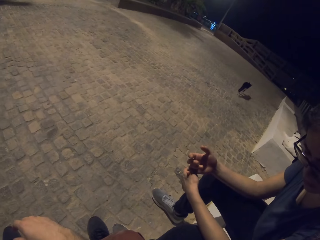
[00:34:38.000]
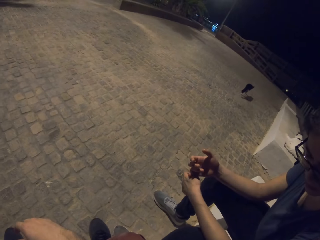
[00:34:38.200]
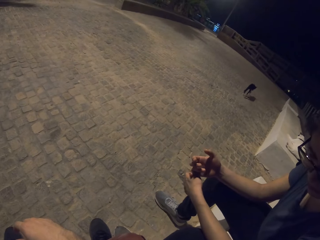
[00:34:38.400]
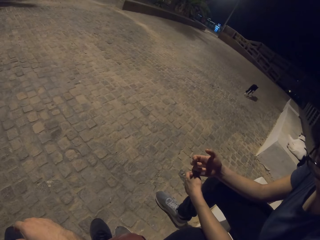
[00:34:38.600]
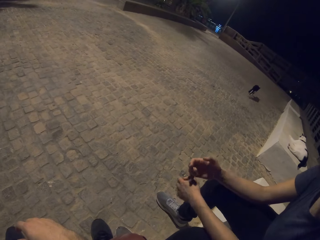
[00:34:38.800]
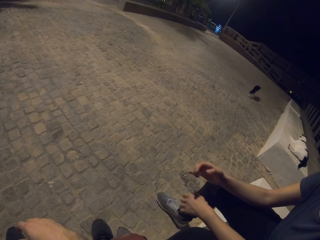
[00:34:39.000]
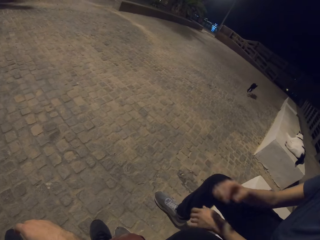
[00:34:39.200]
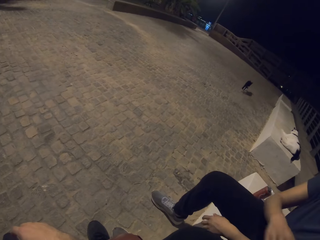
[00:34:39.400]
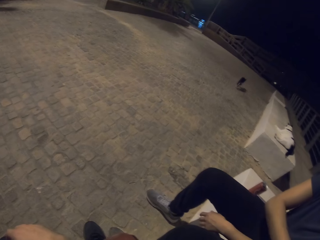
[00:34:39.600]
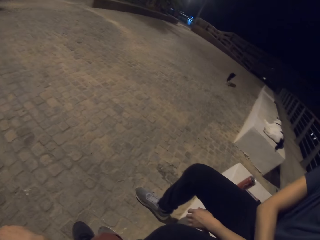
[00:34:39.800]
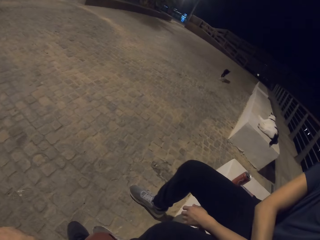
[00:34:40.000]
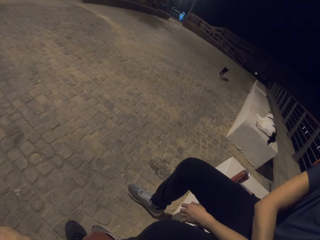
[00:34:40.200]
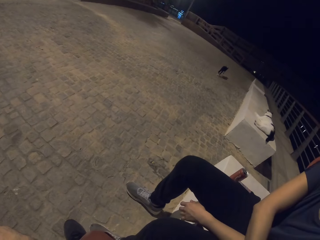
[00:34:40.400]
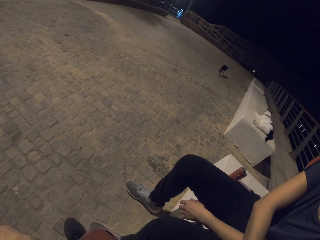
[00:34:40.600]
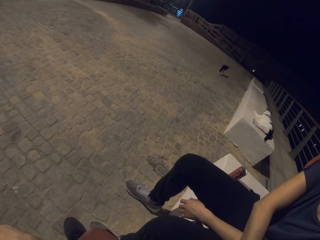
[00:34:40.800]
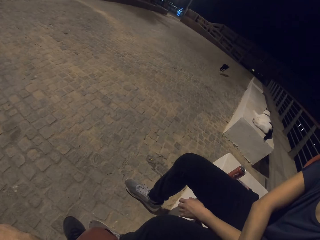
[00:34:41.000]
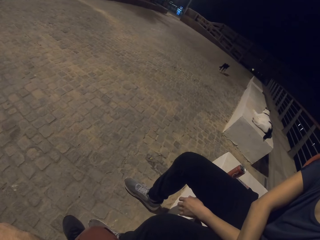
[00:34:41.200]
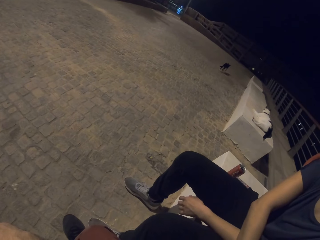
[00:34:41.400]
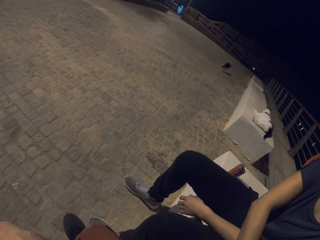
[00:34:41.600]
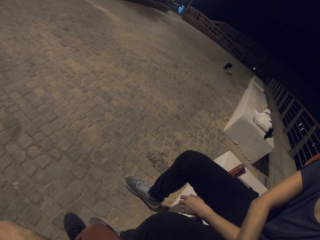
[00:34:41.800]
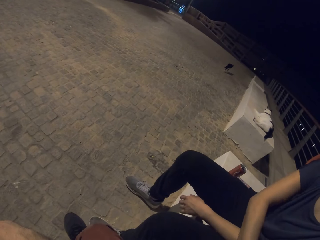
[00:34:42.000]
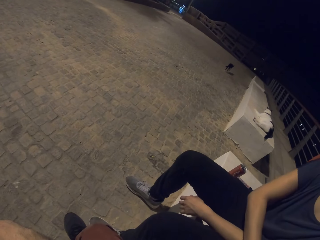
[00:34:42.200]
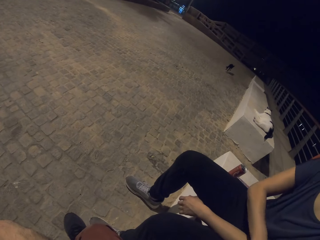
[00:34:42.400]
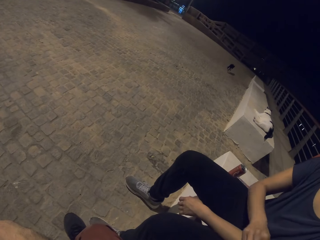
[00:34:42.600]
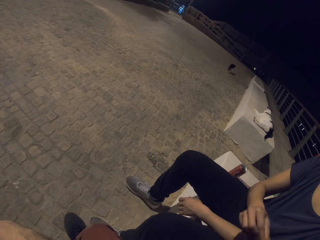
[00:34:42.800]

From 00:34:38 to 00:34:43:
A lady picks up something.

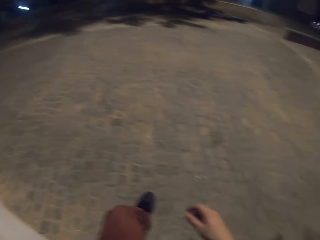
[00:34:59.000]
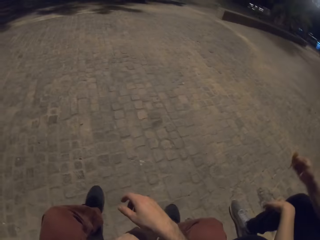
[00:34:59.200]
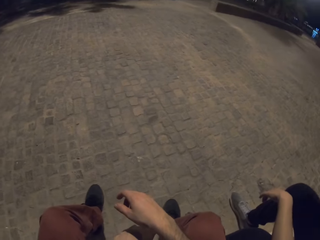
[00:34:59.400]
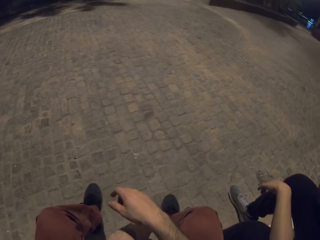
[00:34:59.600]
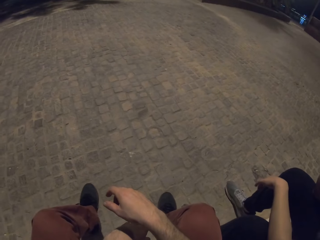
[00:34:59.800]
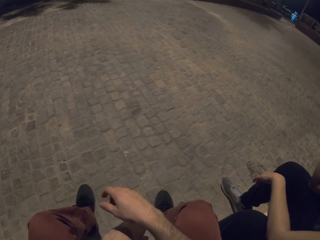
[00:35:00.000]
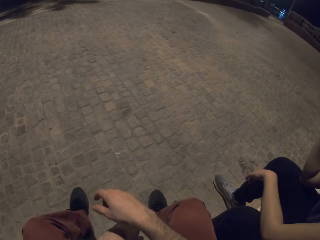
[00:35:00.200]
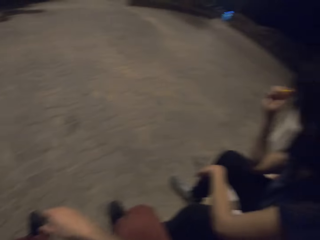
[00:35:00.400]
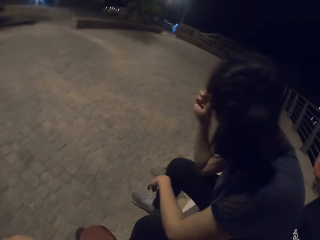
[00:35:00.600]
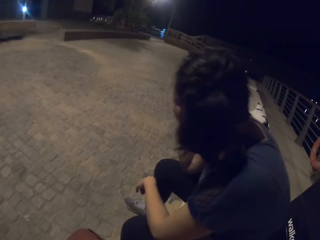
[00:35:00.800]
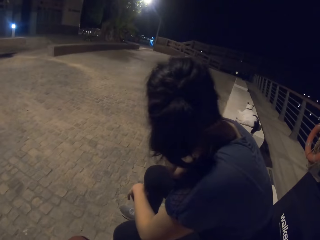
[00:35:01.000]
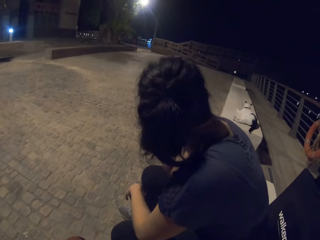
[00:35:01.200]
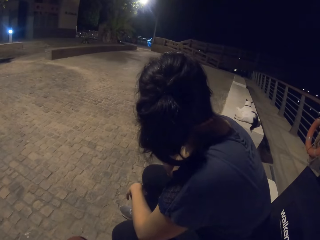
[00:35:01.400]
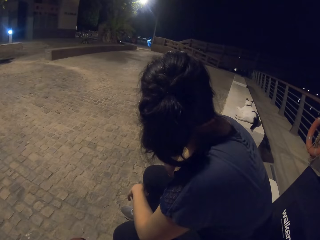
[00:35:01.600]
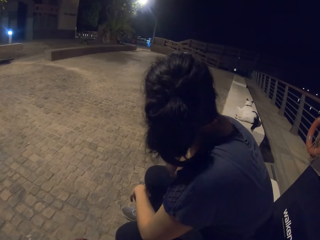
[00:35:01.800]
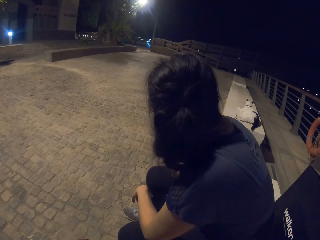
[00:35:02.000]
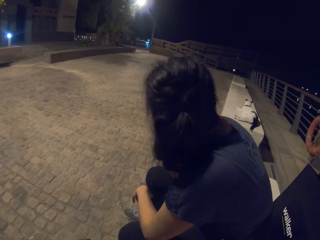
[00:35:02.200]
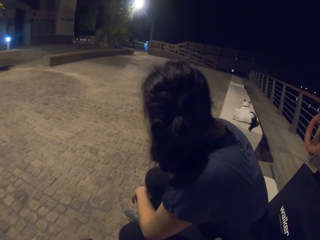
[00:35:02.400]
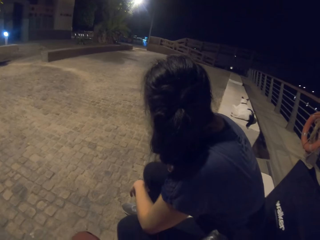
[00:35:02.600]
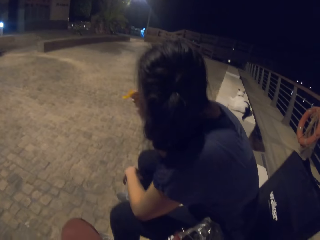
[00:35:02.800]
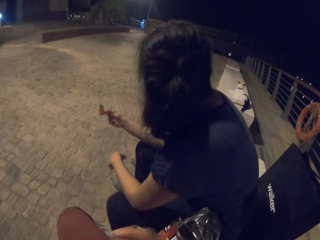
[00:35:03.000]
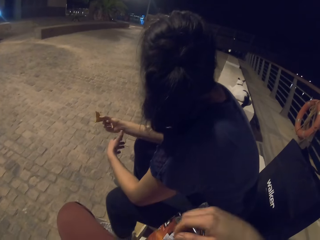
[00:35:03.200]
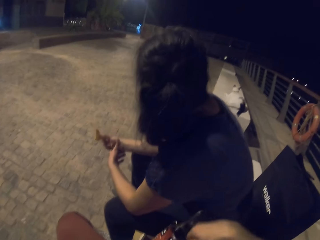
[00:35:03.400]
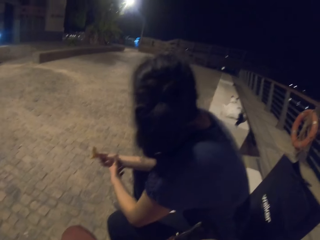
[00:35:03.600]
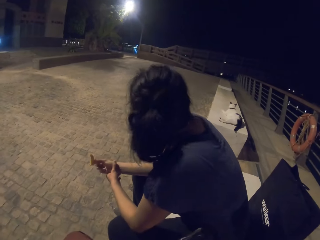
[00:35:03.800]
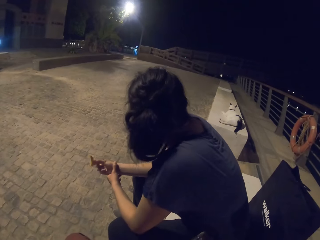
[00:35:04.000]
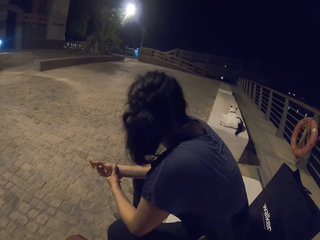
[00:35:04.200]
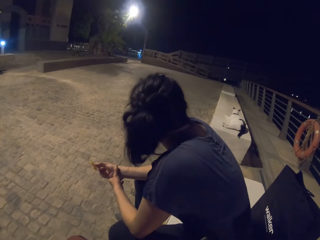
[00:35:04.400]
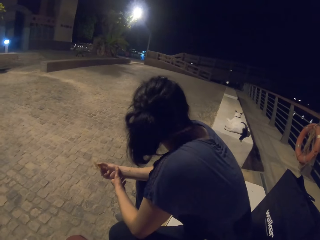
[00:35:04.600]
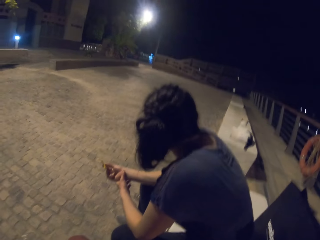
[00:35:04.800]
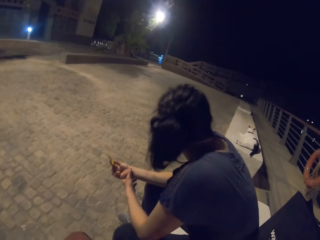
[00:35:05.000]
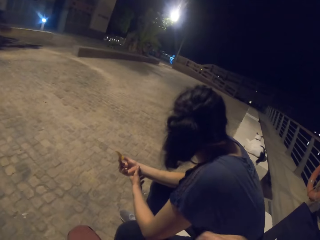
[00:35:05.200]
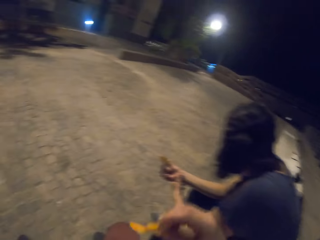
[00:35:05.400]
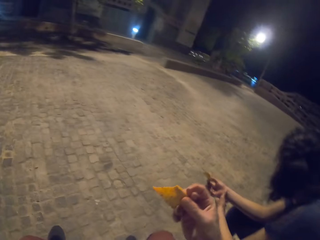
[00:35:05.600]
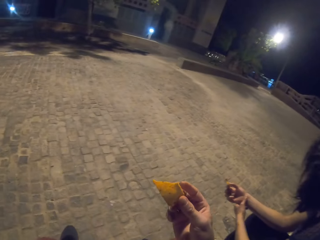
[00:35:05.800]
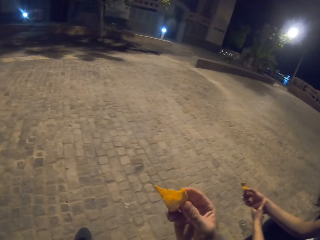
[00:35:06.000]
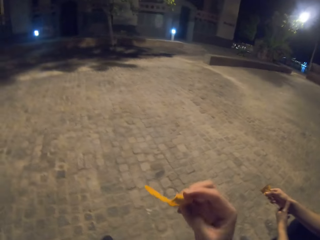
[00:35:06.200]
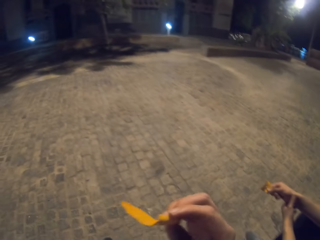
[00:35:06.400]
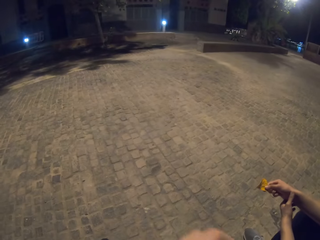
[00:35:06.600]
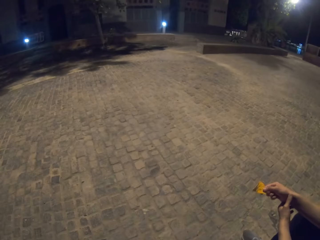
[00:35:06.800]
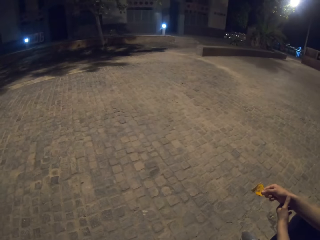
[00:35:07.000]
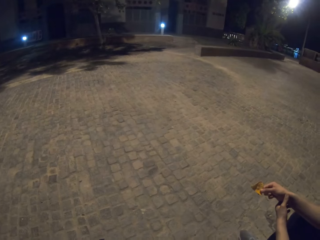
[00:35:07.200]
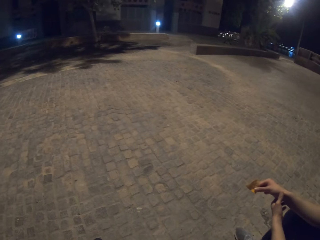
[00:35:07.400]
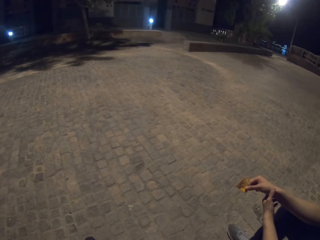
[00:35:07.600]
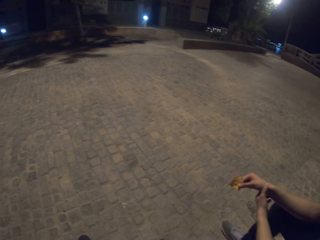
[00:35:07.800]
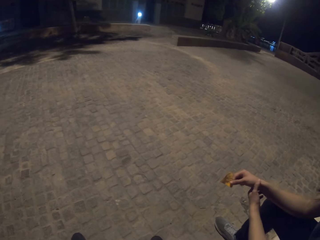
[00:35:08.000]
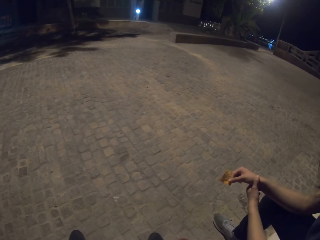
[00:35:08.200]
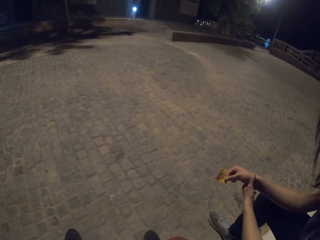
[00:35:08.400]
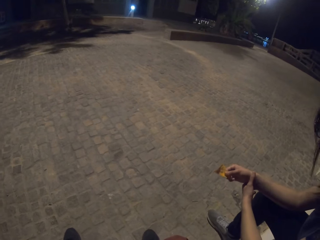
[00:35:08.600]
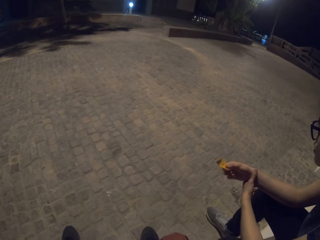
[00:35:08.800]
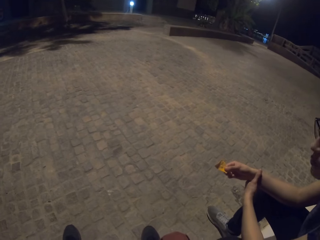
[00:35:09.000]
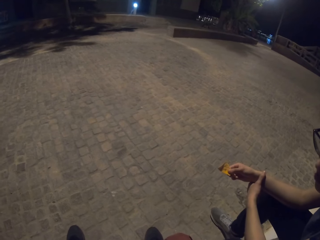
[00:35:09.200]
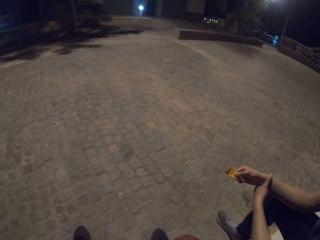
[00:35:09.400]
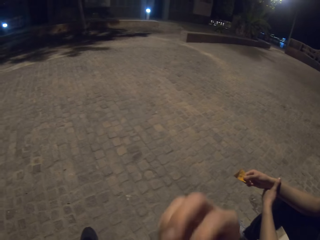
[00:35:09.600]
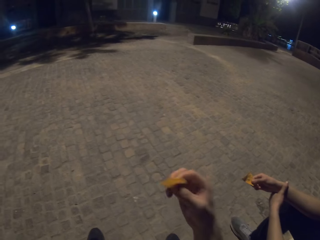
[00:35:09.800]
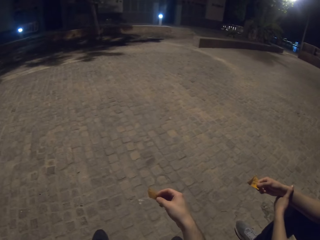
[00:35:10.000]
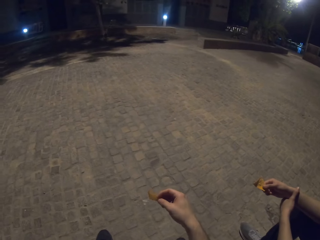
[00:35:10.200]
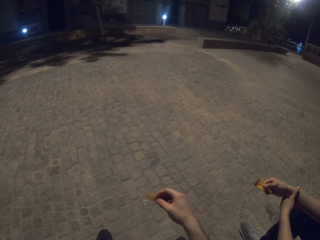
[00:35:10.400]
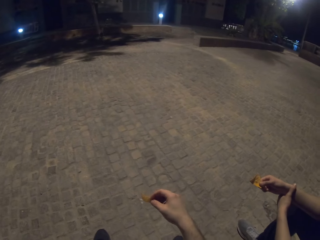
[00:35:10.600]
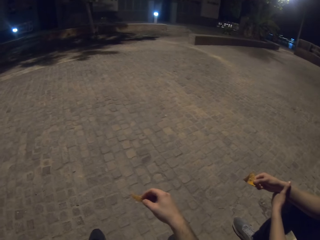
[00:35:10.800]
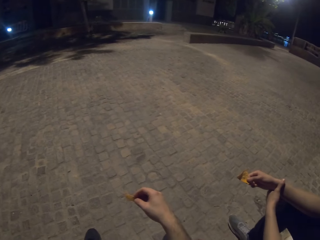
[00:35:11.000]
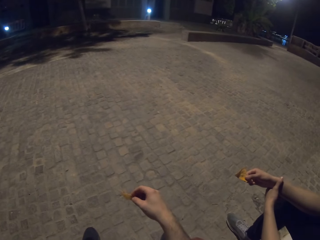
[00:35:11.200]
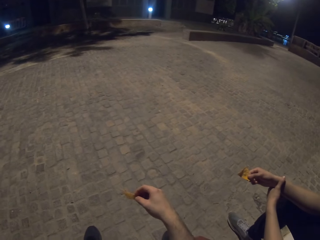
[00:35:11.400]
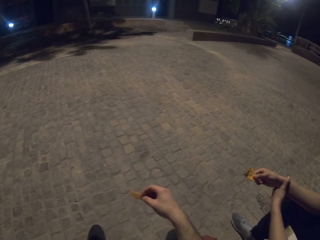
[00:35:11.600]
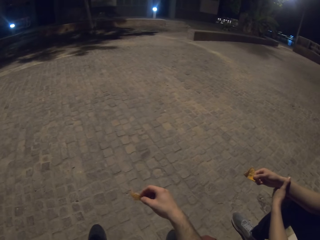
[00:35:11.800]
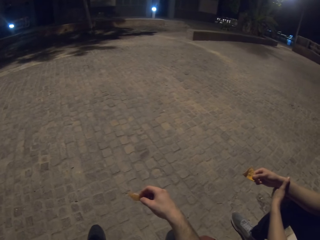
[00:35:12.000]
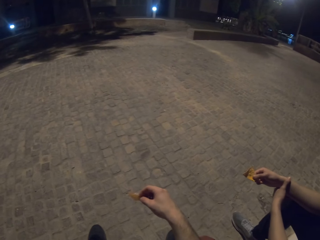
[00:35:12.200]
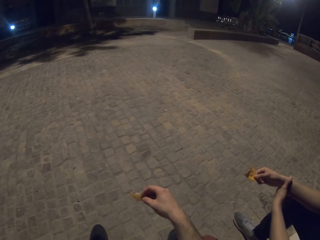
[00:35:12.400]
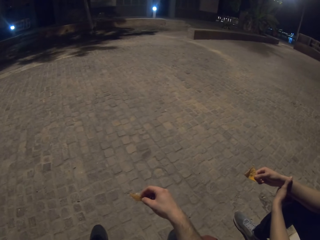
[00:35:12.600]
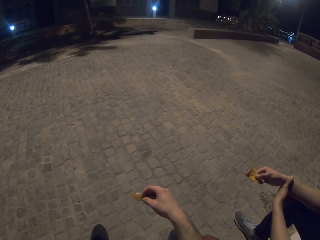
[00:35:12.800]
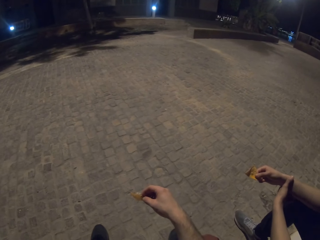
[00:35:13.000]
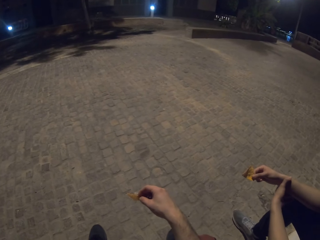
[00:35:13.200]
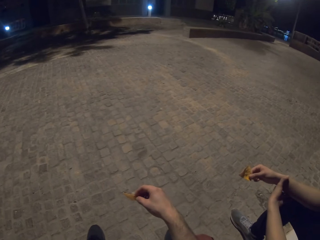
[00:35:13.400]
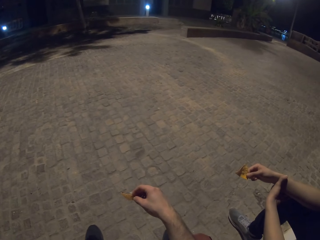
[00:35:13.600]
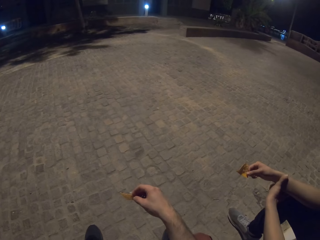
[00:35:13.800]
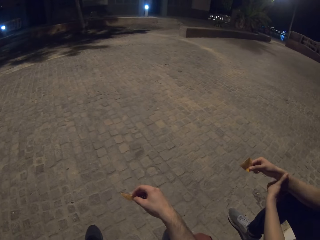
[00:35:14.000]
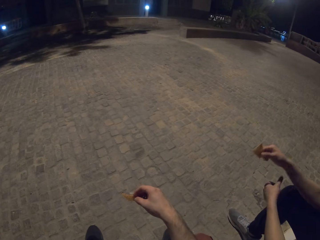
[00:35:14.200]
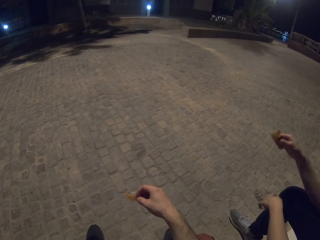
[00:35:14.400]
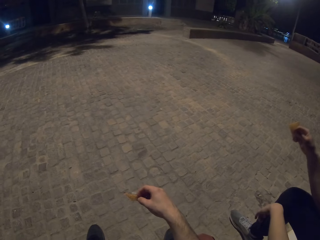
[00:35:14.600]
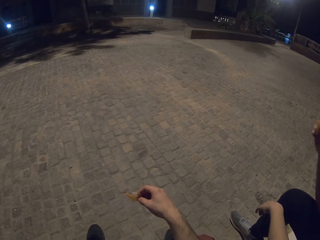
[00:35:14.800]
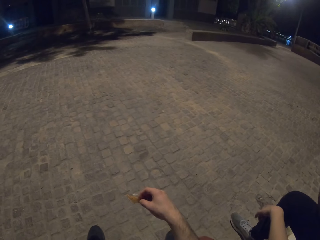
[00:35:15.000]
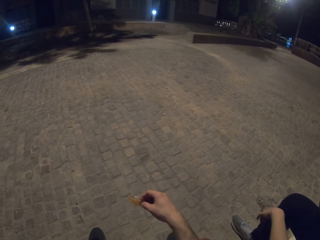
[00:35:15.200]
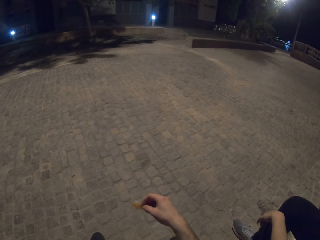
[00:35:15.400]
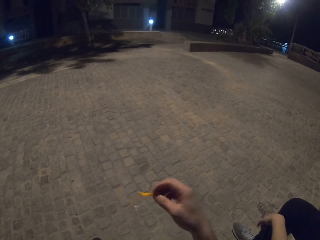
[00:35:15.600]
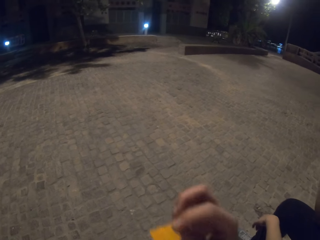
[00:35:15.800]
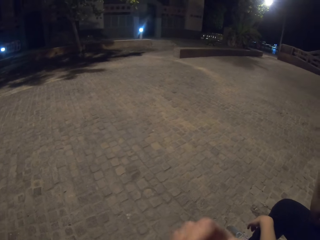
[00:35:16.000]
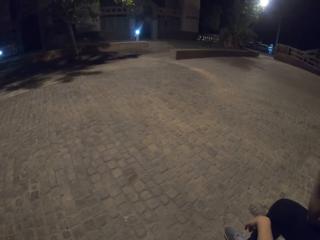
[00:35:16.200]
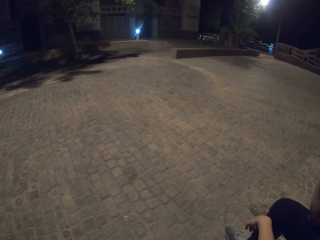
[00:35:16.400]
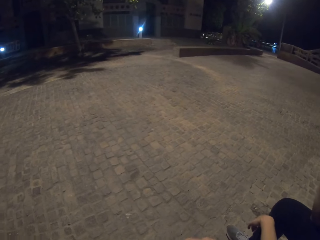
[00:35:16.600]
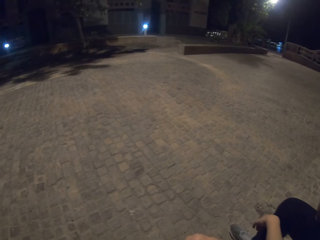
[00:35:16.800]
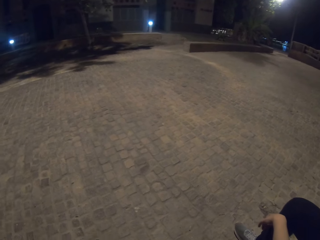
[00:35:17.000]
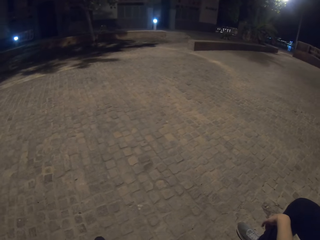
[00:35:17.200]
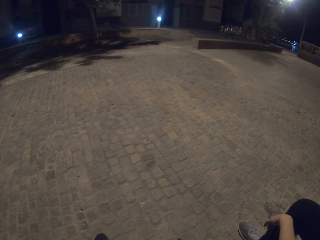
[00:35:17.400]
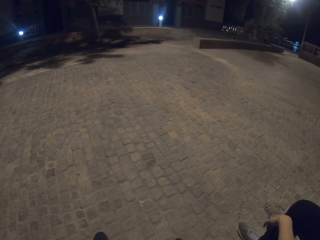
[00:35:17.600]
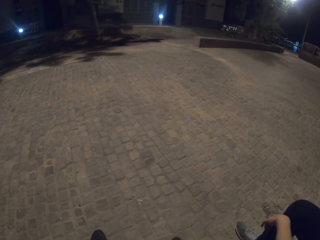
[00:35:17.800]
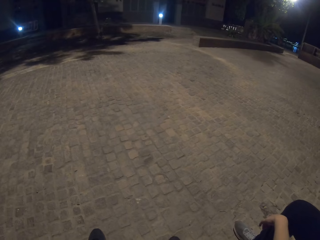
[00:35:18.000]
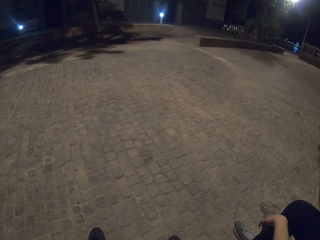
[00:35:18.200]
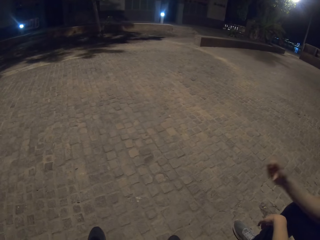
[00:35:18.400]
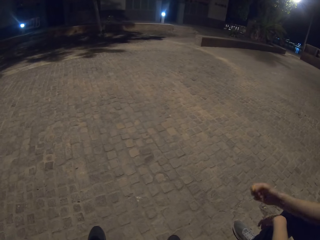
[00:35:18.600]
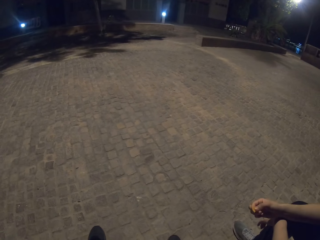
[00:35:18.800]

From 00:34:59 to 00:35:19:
A person eats some snacks and touches her right hand. The camera wearer picks up a snack. The person eats some snacks. The camera wearer eats some snacks.
